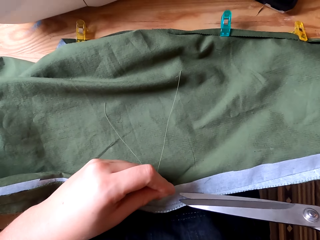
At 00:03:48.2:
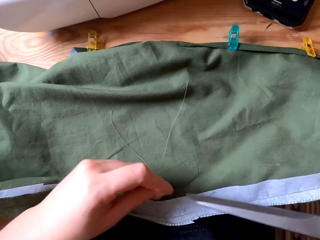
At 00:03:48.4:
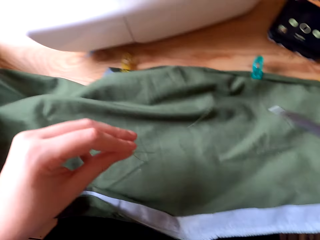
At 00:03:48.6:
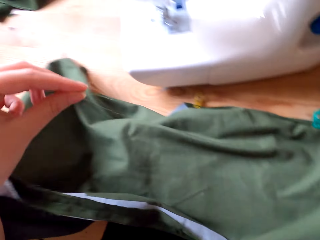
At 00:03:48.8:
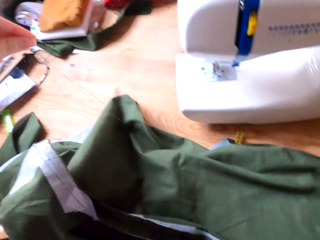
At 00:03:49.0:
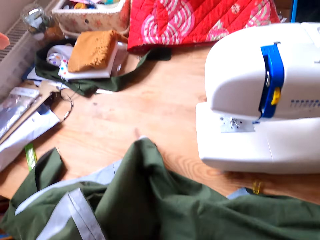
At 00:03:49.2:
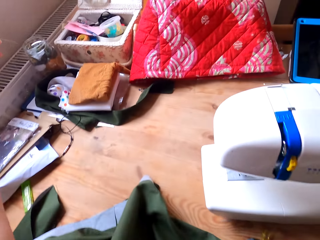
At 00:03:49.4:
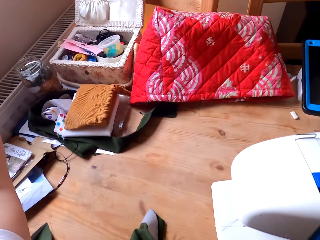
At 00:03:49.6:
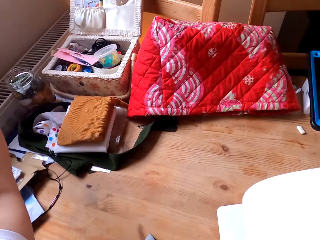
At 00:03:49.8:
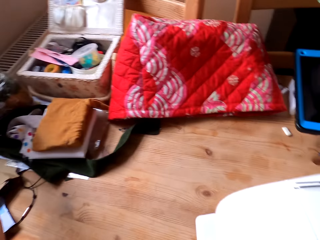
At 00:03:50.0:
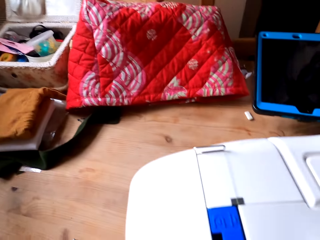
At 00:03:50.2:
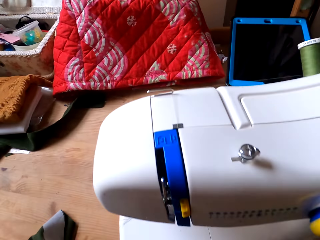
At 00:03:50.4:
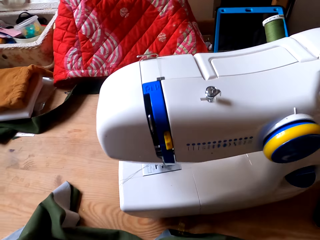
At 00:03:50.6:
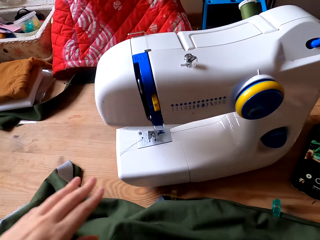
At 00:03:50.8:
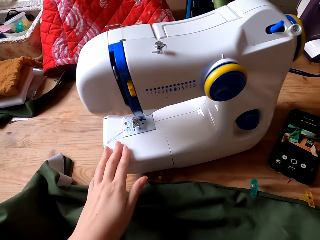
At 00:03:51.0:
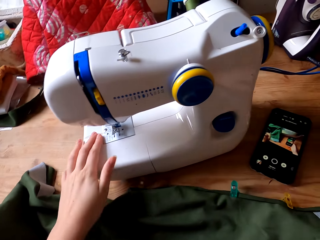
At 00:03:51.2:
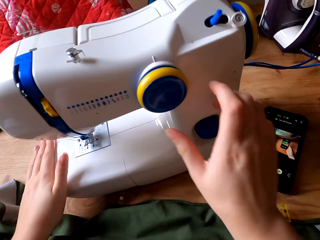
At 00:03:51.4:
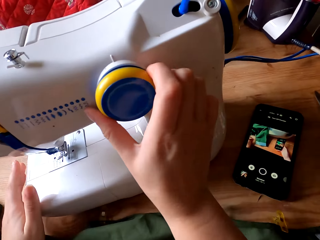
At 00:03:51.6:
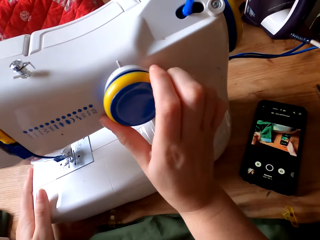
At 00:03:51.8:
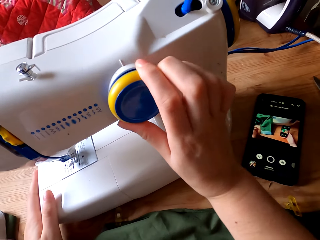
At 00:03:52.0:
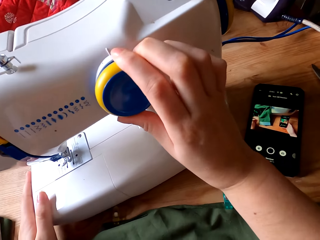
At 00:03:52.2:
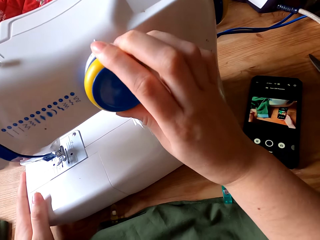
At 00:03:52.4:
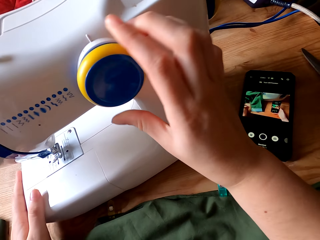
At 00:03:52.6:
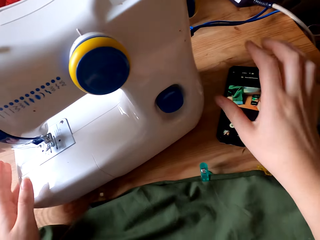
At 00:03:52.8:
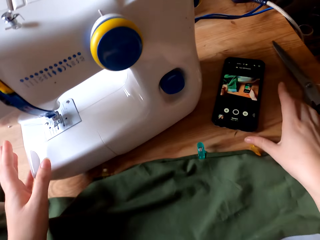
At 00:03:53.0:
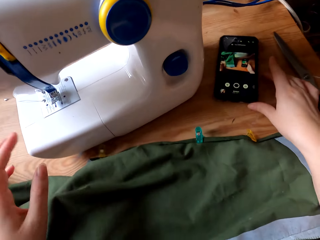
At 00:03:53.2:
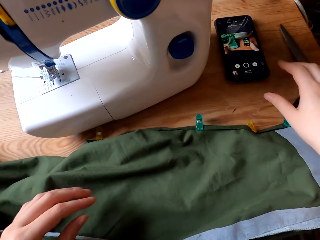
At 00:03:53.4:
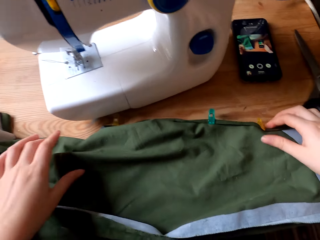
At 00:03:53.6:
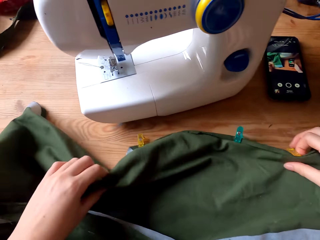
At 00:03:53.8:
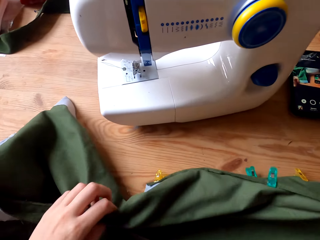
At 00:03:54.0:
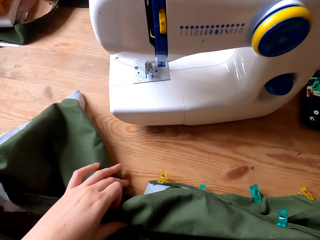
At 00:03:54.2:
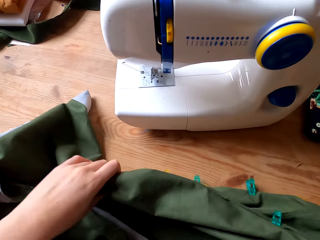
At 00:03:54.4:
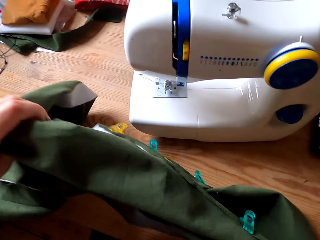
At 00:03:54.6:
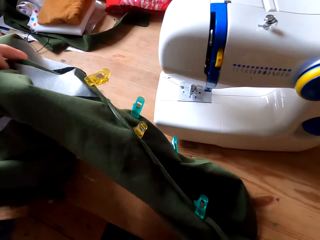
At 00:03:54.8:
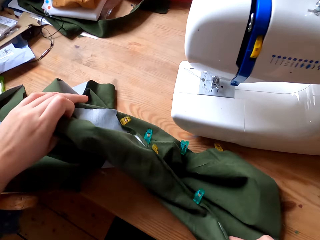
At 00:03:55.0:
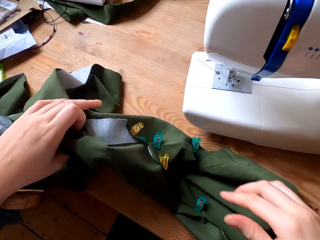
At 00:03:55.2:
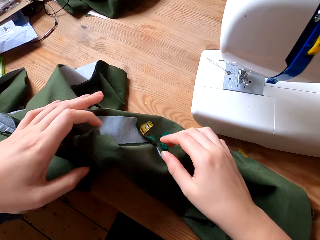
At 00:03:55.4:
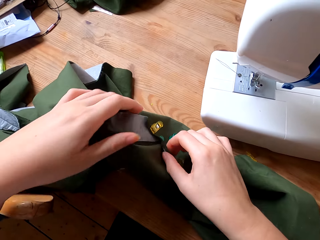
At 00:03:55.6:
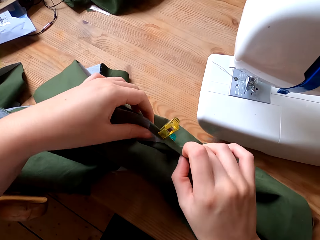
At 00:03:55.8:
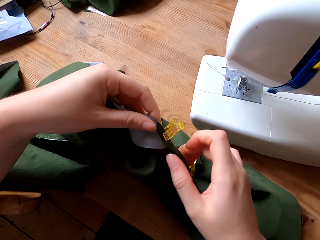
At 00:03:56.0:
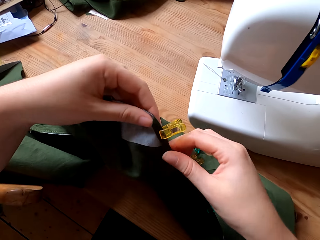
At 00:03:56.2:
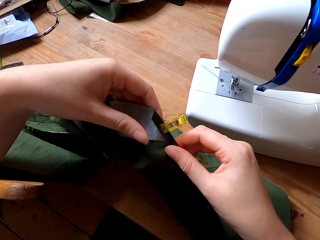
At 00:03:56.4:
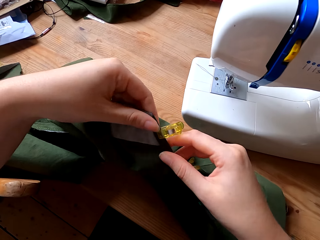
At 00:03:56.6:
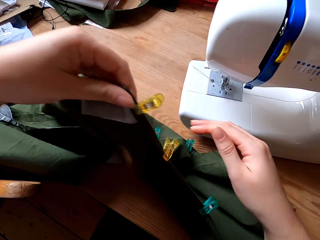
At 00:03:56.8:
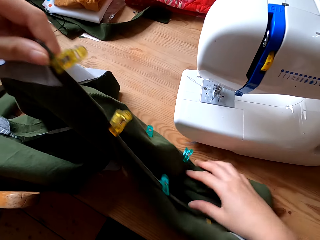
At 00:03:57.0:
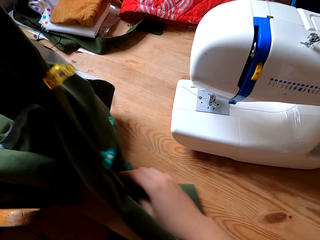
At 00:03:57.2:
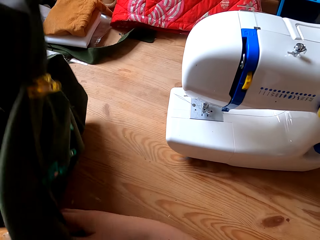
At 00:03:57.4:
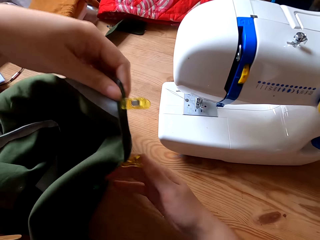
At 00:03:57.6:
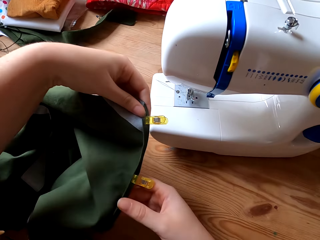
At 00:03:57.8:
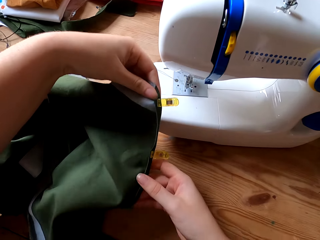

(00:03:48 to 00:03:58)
The camera wearer cuts the thread with the scissors. They put the thread into the container. They drop the scissors on the table with the right hand. They switch on the sewing machine. They push the mobile phone. They pick the cloth, place the cloth on the table and pick the cloth.

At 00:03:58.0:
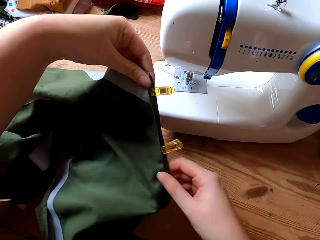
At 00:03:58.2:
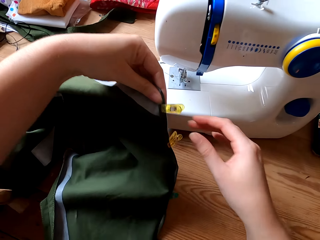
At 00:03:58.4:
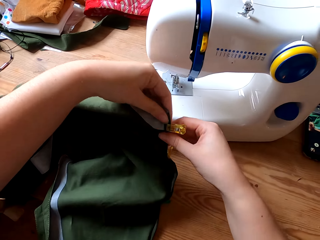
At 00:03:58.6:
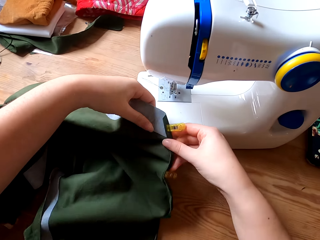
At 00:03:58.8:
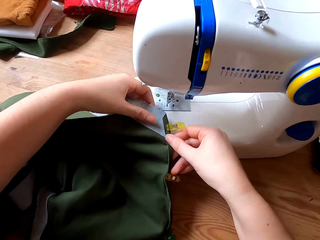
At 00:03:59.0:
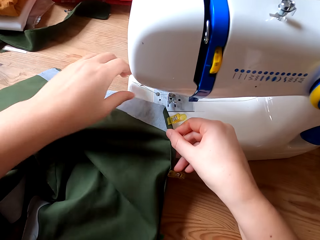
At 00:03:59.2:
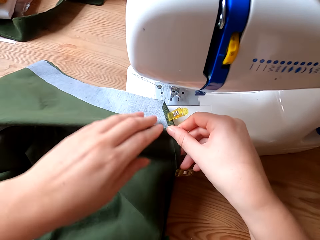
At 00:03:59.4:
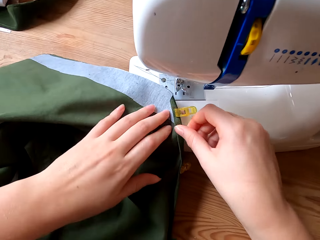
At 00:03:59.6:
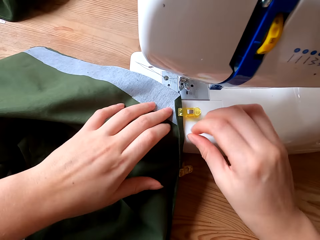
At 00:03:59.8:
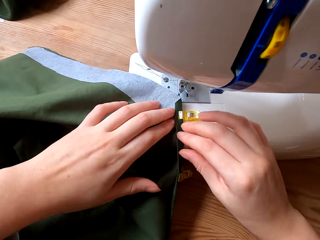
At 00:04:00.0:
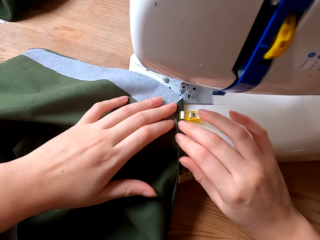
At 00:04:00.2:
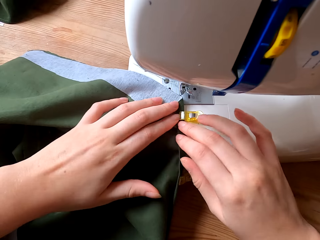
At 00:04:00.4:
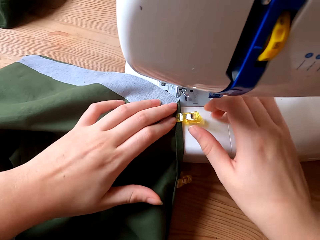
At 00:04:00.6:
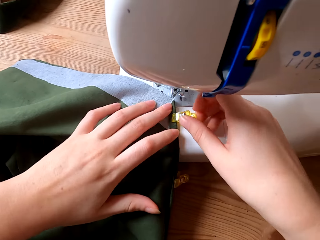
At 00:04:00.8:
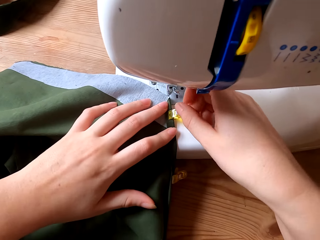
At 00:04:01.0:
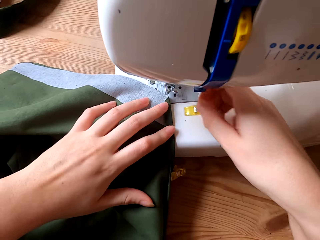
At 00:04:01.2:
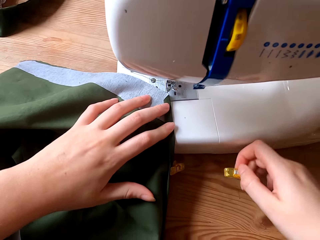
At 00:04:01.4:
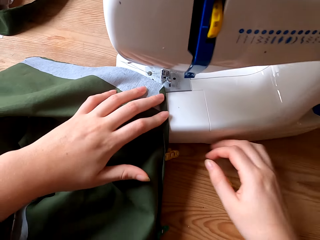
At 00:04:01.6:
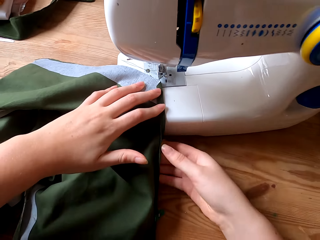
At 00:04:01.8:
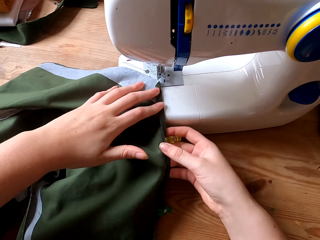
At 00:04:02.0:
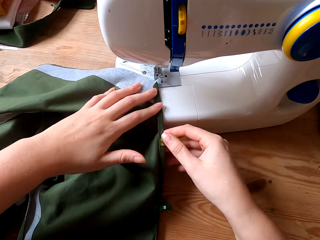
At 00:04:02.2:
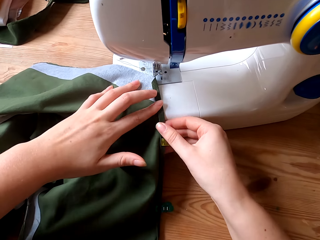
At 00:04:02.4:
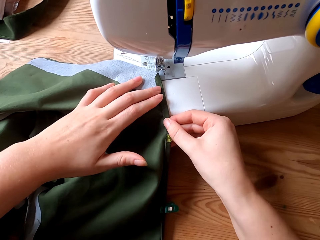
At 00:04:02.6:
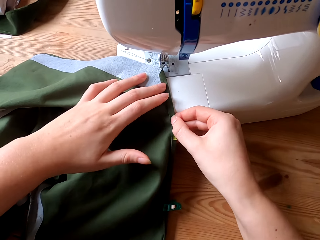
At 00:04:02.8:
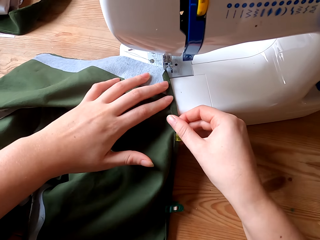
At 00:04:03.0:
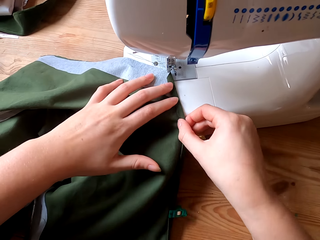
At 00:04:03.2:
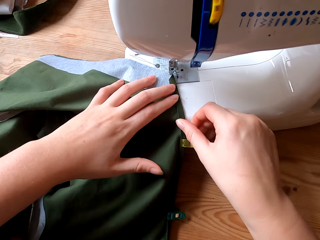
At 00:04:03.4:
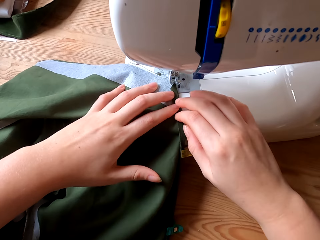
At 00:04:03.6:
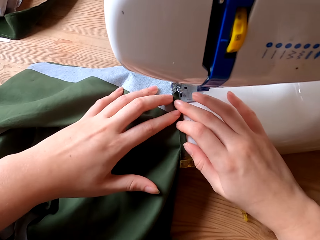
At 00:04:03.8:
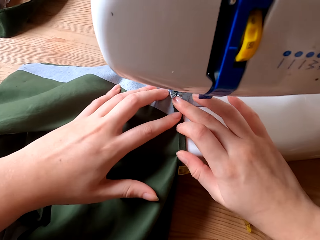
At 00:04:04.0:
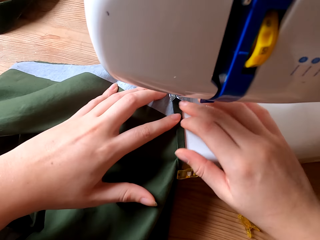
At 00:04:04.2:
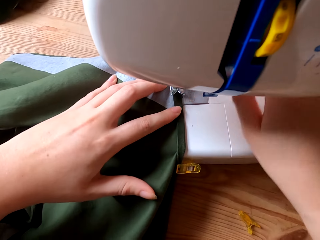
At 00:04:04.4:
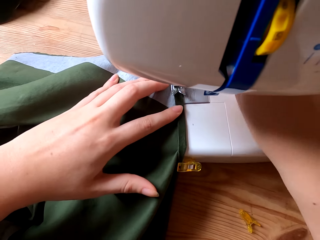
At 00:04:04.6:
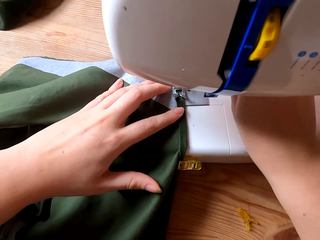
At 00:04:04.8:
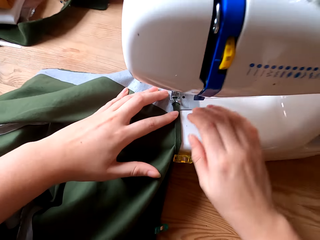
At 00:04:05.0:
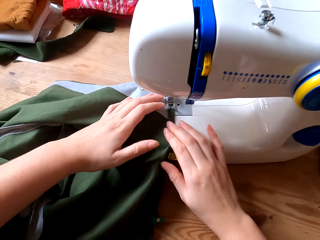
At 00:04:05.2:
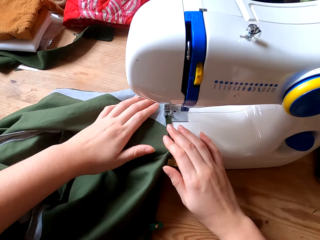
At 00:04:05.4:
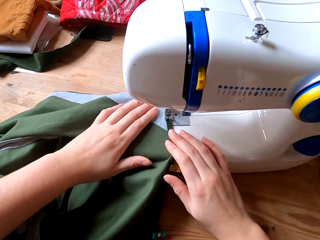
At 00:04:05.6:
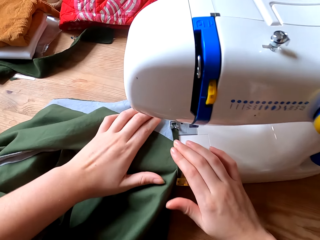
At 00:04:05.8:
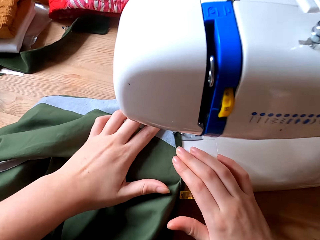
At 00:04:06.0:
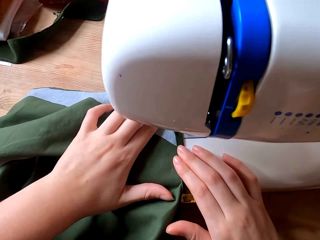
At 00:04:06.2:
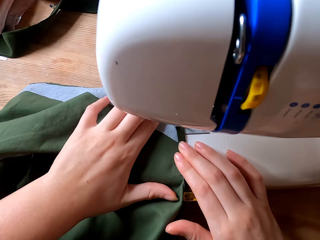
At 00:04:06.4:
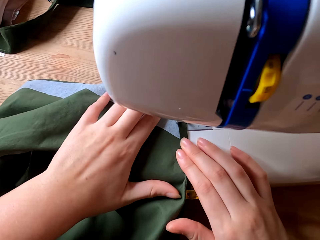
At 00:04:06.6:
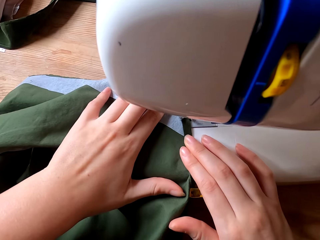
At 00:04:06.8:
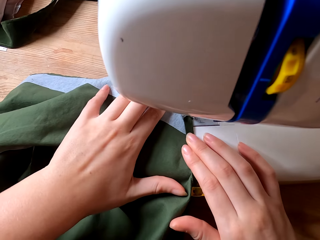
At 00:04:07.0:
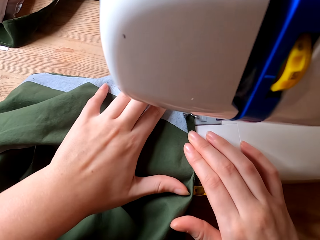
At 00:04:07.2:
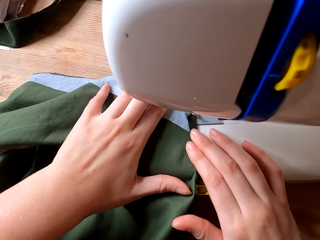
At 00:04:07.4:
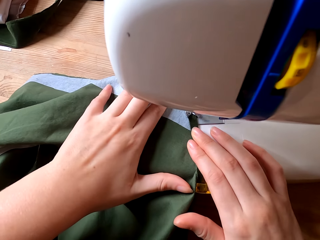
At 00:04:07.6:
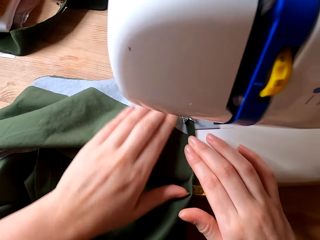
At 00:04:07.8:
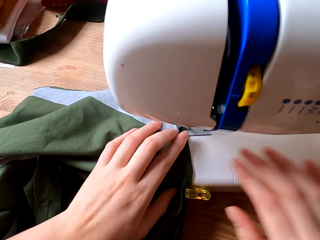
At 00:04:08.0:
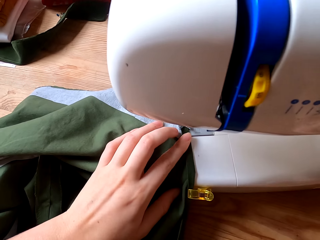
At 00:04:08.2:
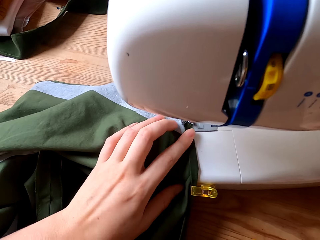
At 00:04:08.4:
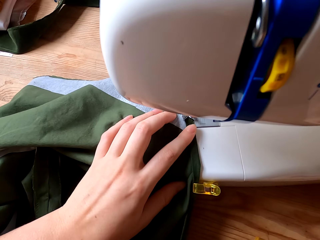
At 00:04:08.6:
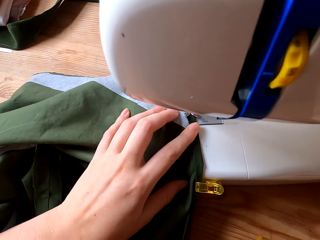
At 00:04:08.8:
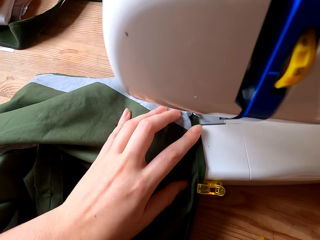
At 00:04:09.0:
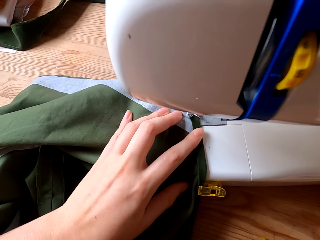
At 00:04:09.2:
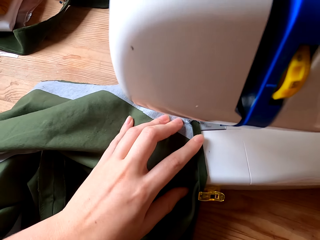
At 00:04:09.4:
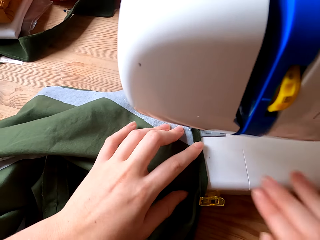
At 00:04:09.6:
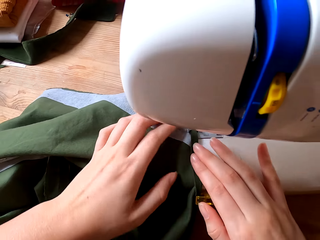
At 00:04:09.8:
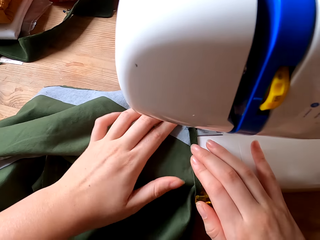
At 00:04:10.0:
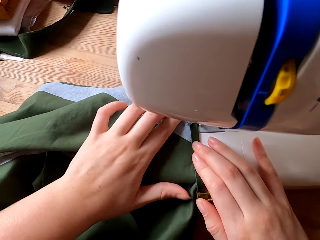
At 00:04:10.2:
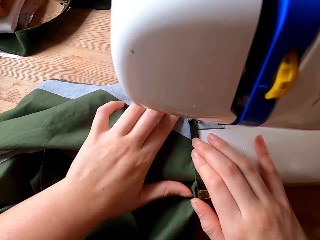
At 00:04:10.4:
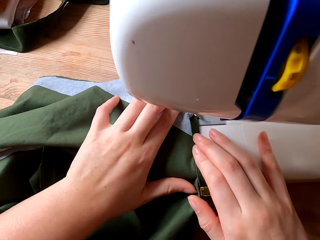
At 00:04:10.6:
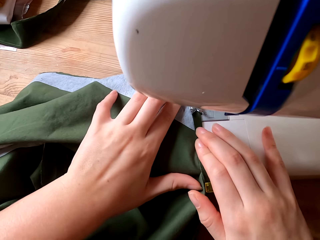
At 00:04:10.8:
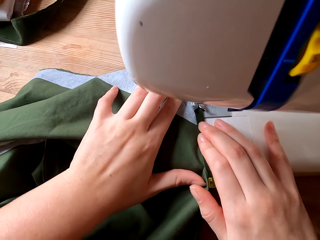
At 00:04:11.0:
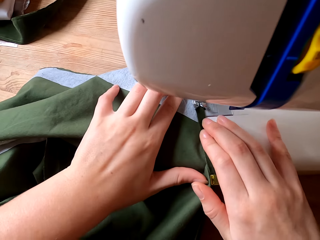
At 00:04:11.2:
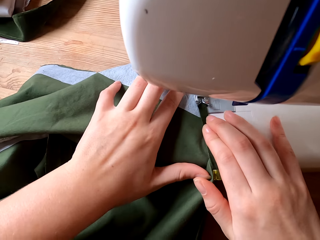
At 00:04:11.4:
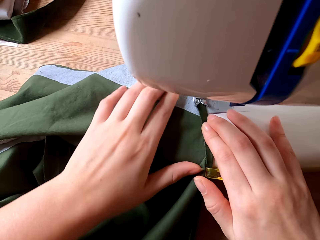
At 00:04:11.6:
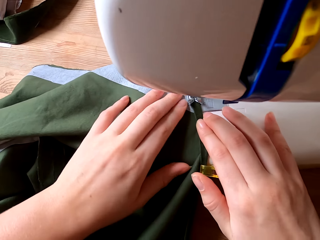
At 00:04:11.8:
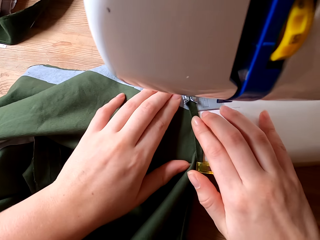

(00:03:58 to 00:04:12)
The camera wearer places the cloth on the sewing machine. They remove the peg from the cloth with the right hand. They adjust the cloth. They sew the cloth with the sewing machine.
